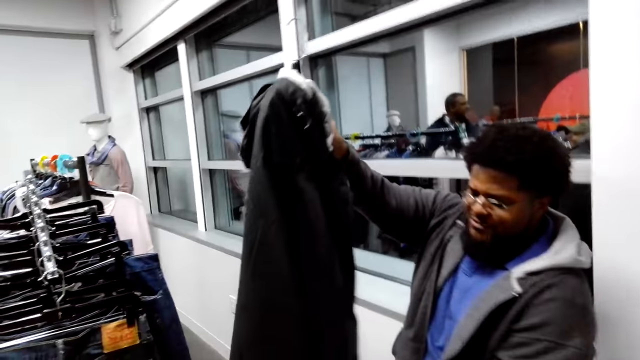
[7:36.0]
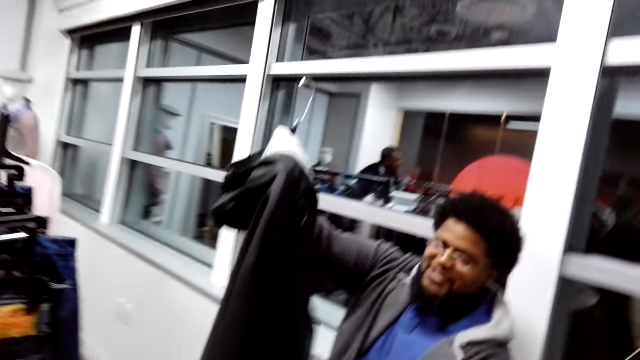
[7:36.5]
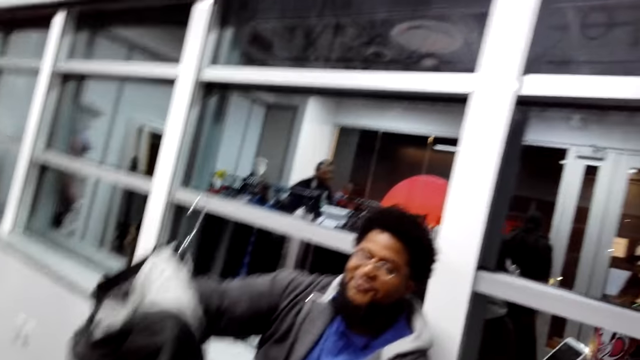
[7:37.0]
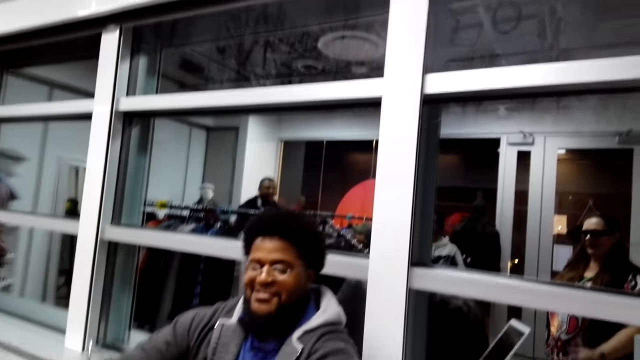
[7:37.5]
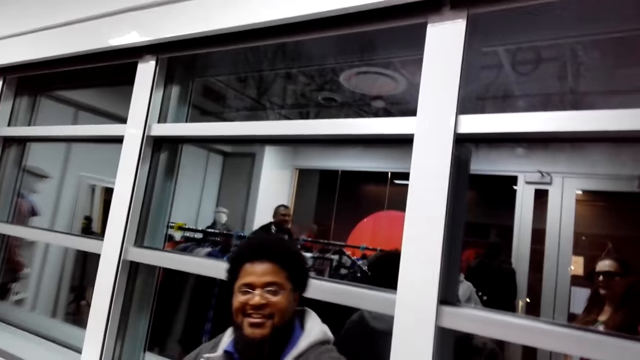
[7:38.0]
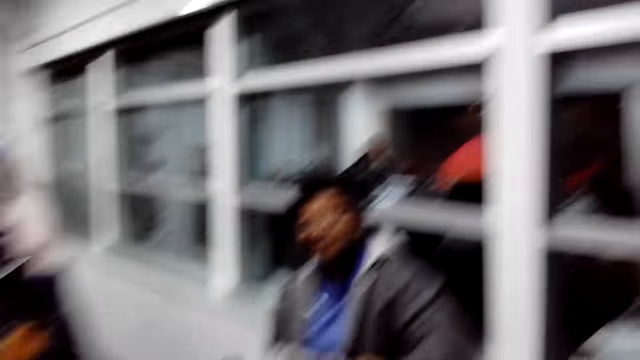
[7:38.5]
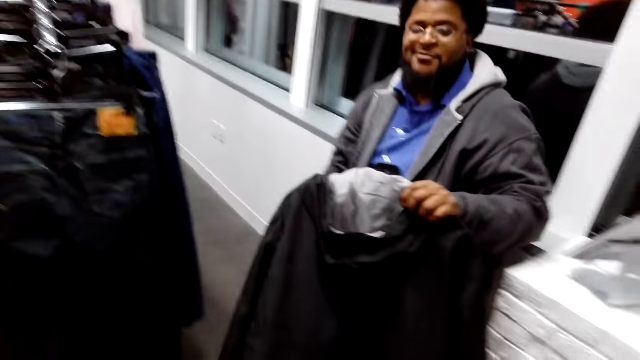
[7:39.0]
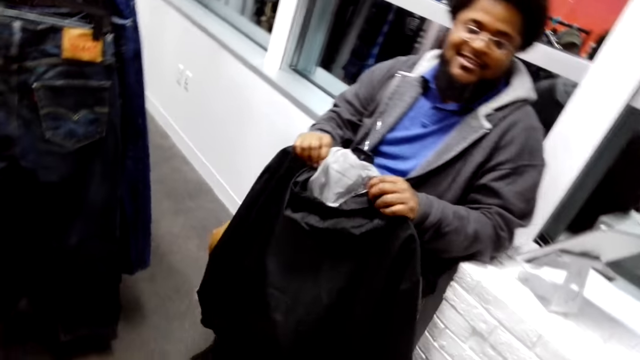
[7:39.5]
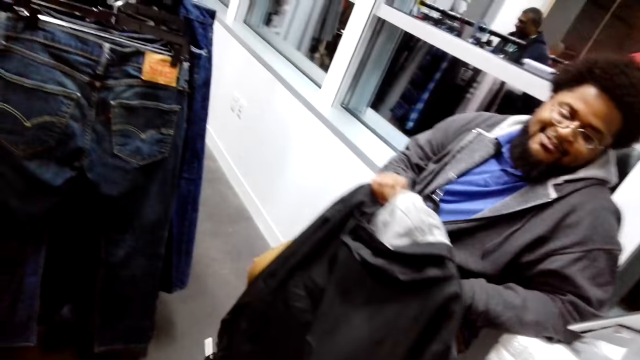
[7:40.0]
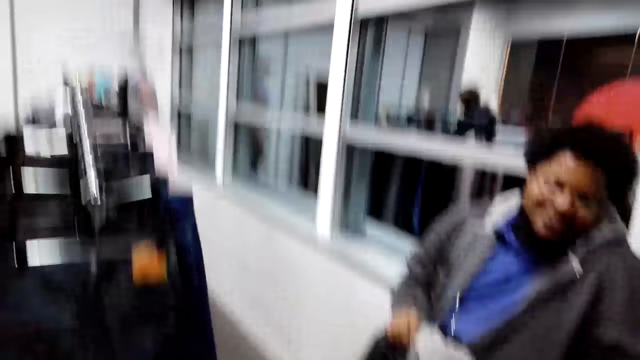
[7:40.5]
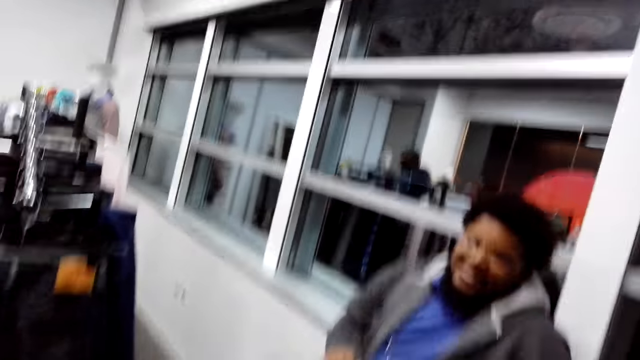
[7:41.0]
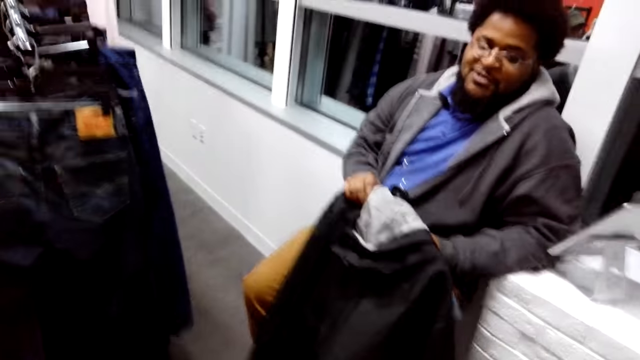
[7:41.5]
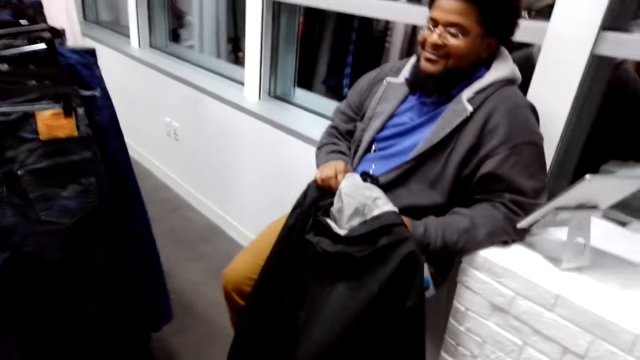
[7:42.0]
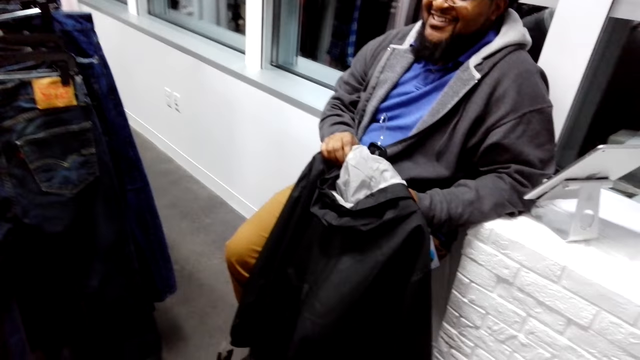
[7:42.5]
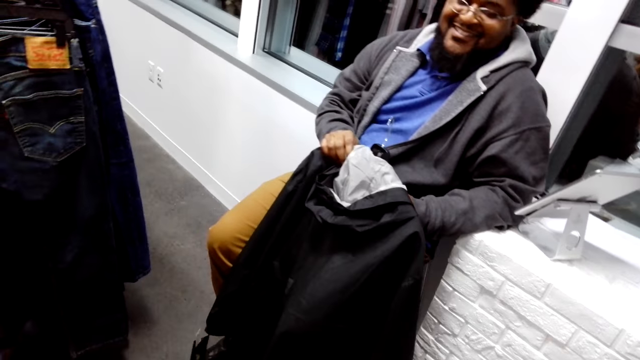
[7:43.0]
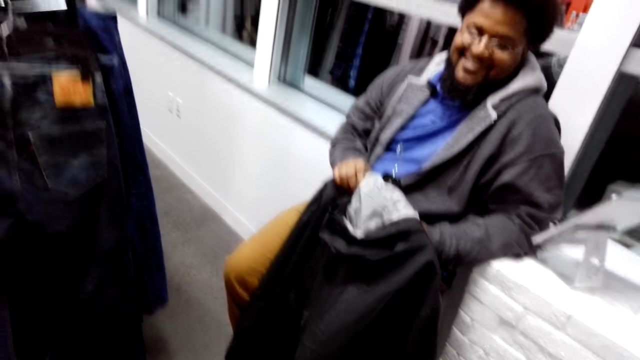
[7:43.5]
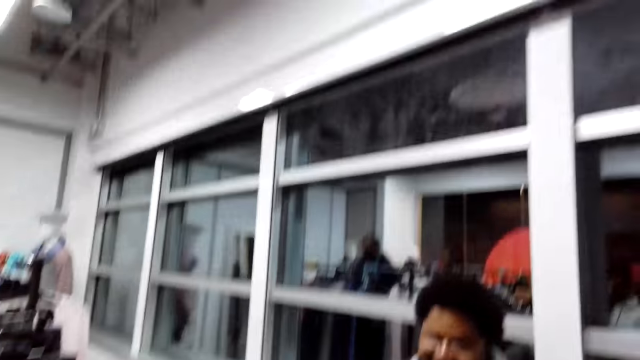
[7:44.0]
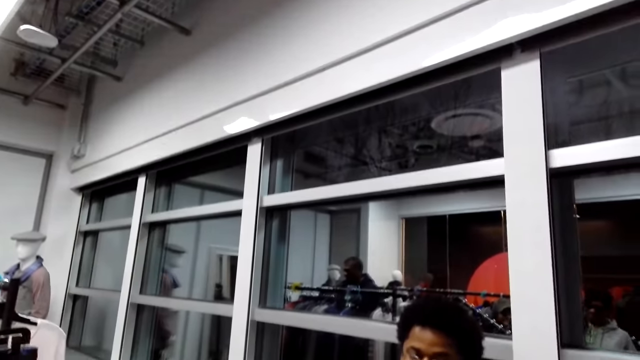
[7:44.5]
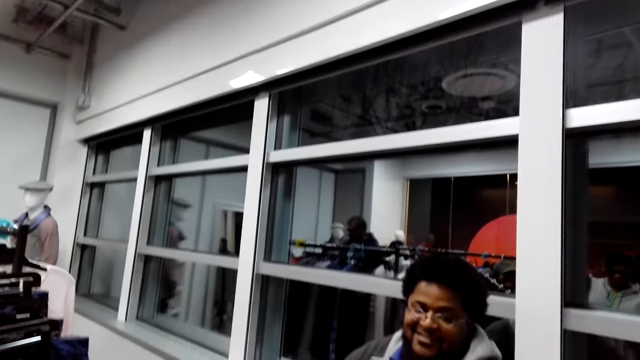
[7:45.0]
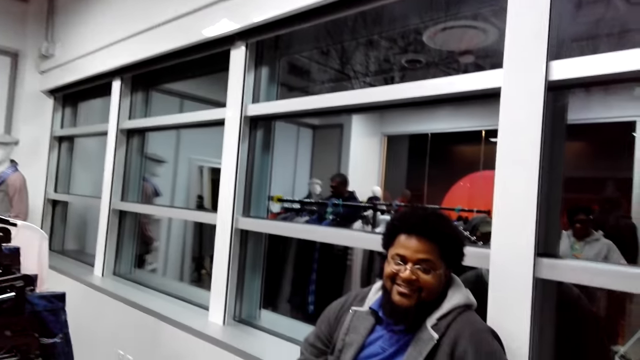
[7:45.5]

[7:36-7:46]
The camera wearer looks around. A man looks at the camera wearer. The camera wearer looks around.

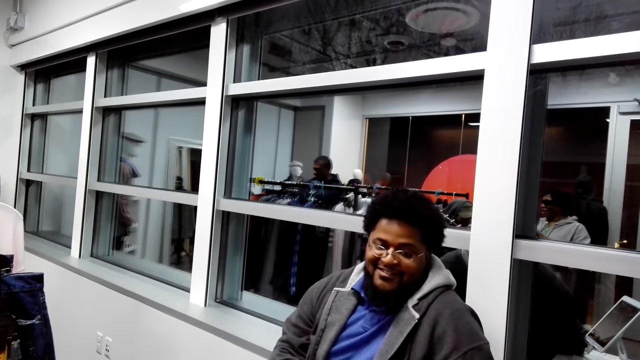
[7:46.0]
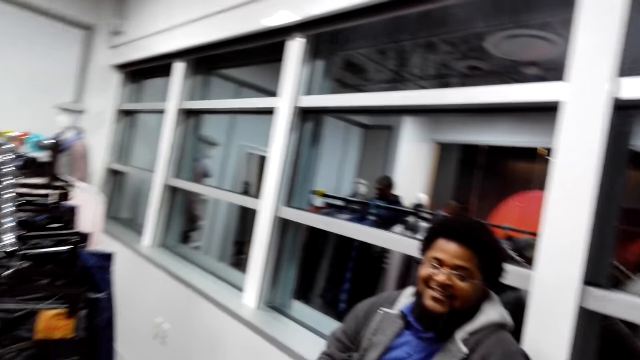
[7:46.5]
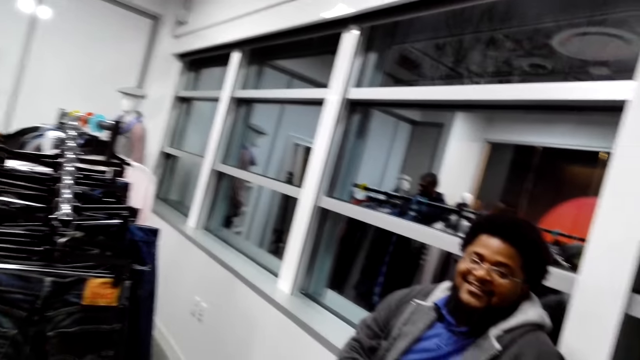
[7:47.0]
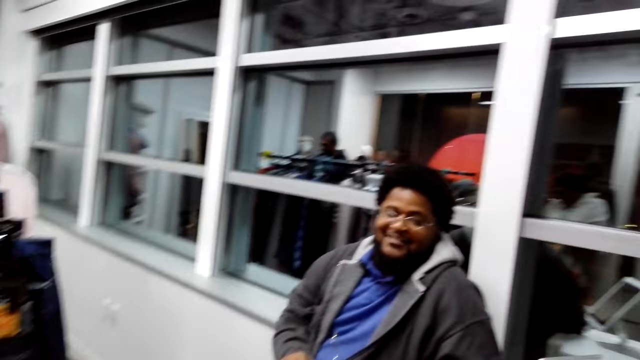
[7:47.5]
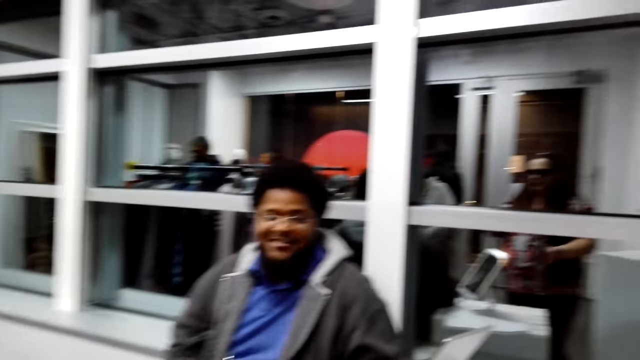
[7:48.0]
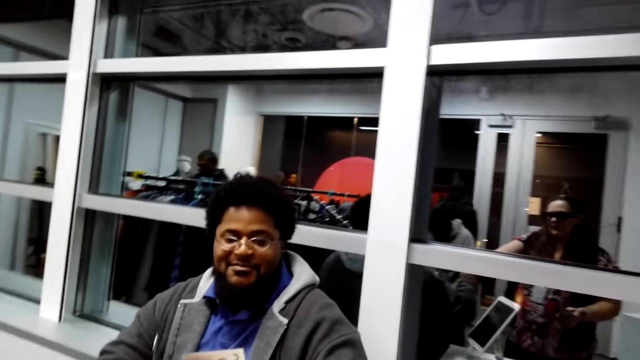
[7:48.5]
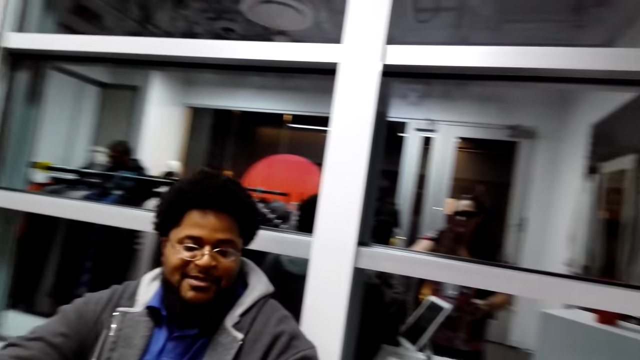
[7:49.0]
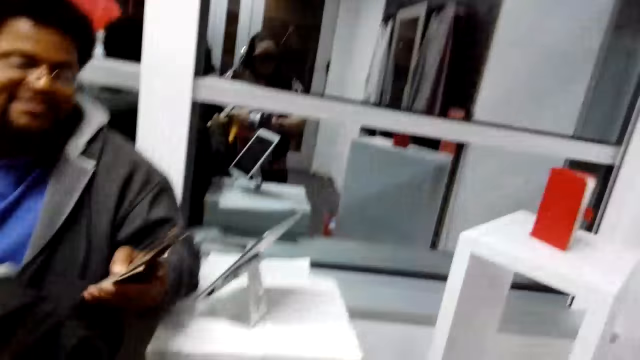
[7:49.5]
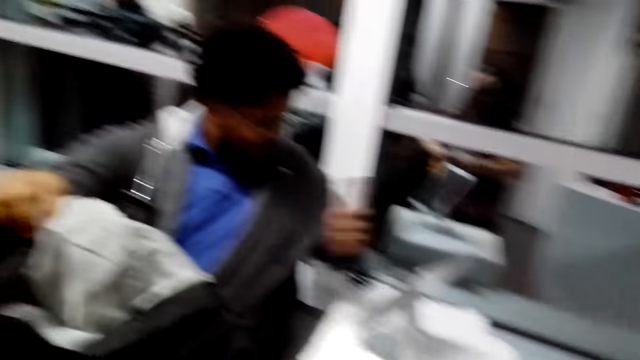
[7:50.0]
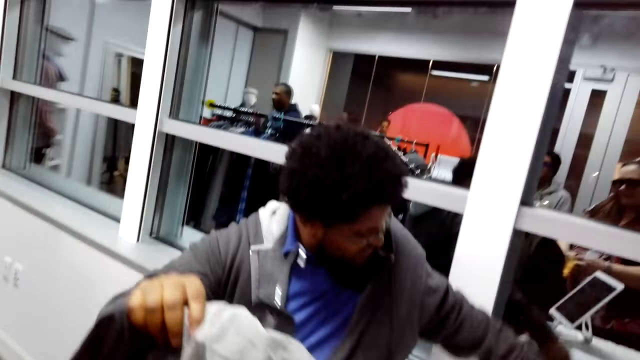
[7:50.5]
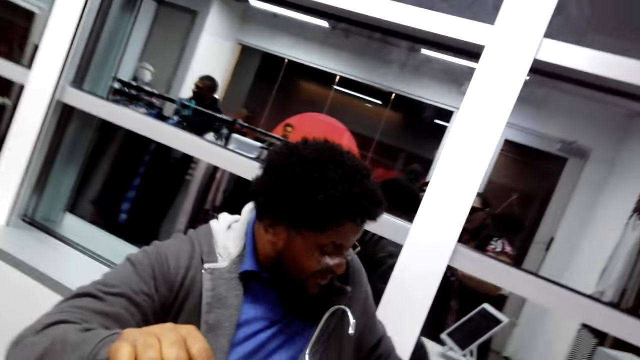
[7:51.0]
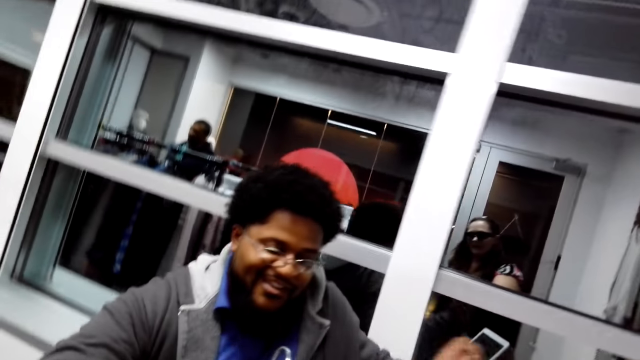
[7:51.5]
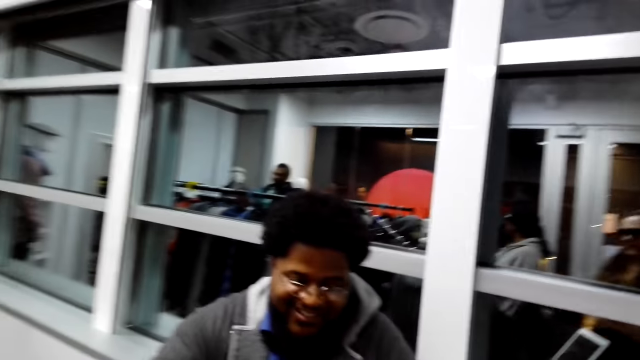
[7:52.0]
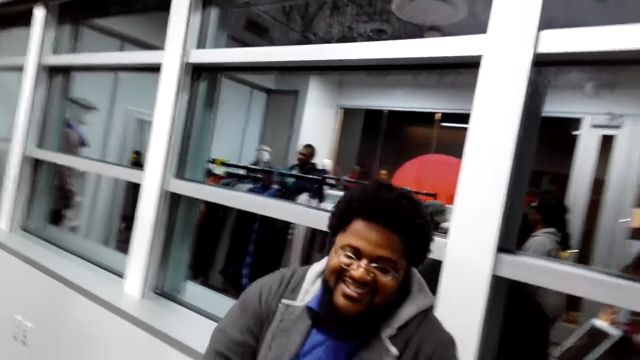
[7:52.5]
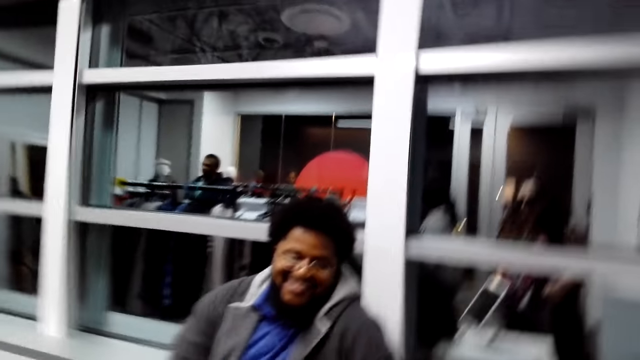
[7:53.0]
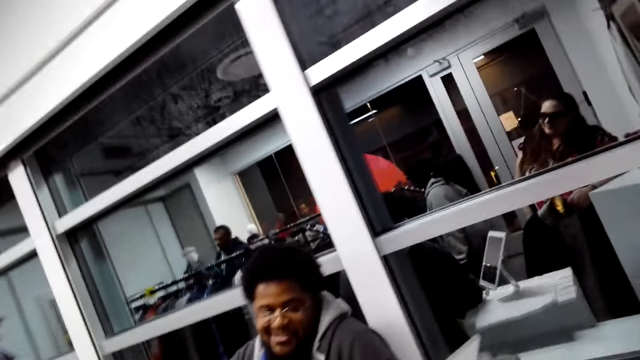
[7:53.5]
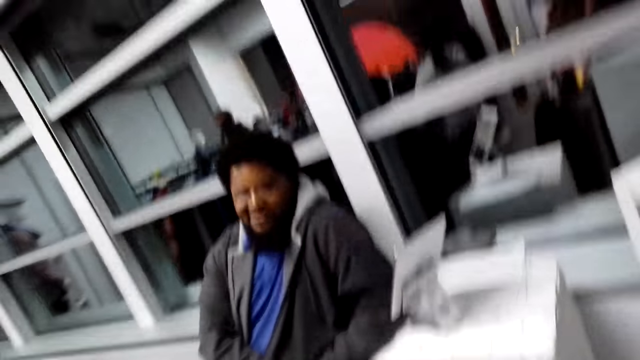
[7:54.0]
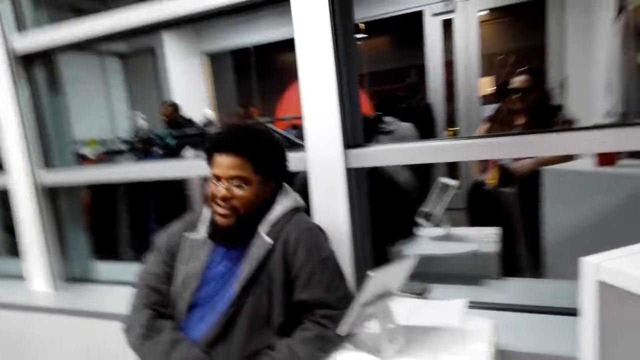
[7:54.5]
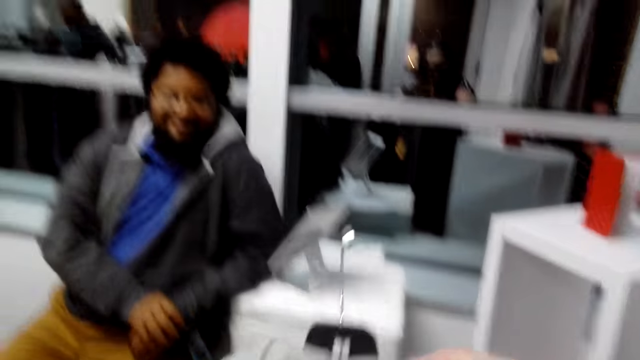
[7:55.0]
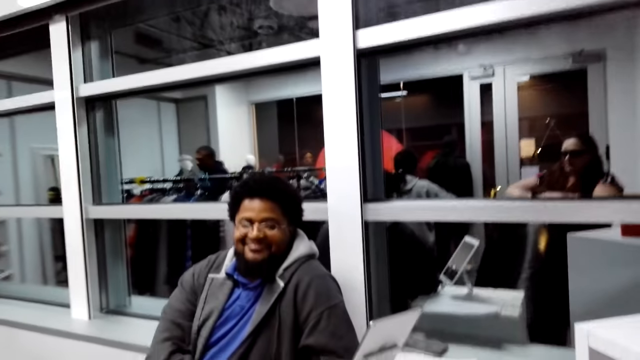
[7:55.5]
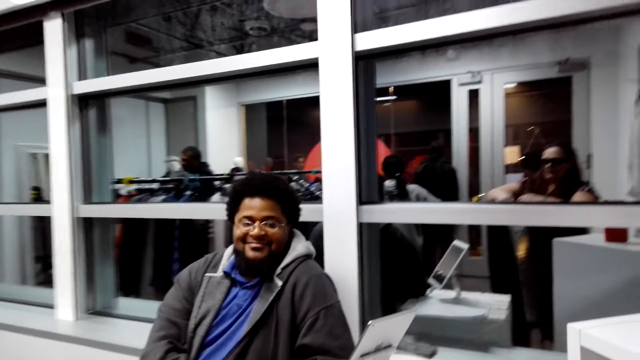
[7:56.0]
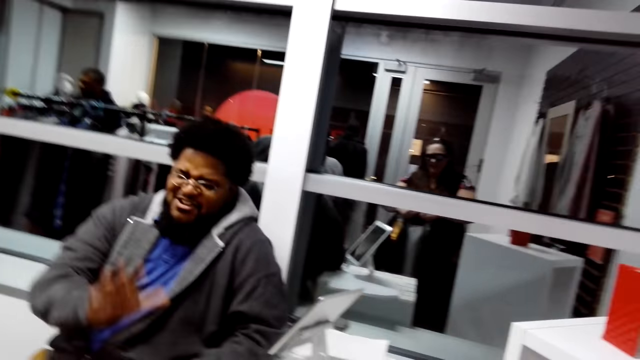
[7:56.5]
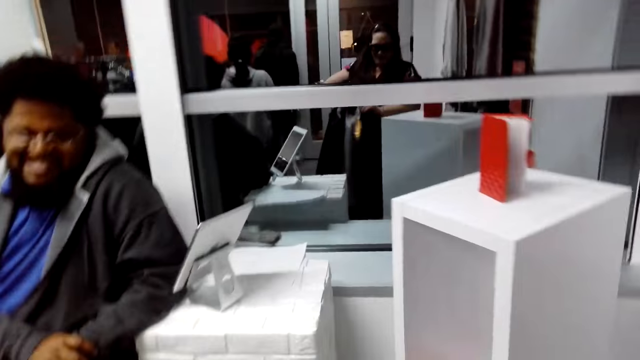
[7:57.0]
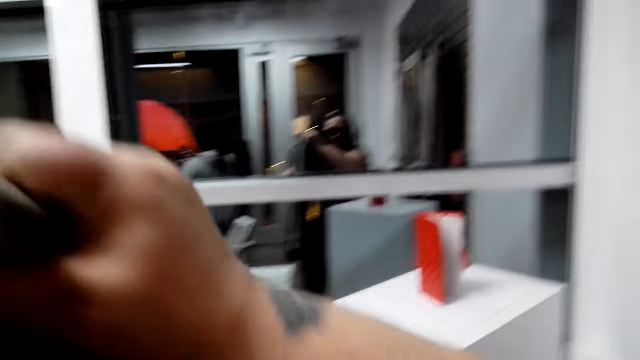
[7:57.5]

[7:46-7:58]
The camera wearer passes the money to a man. The man puts the money down. The man looks at the camera wearer. The camera wearer looks around. They talk.
